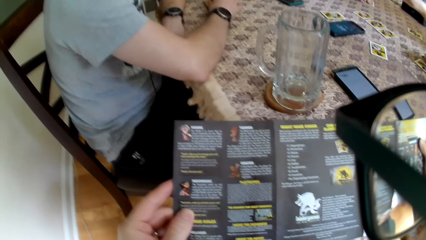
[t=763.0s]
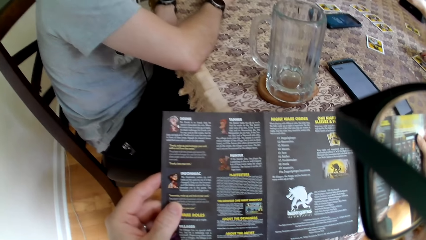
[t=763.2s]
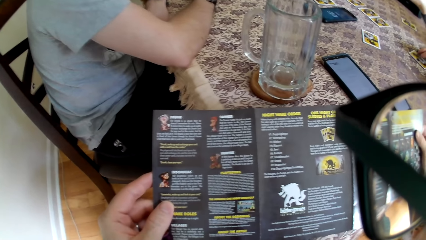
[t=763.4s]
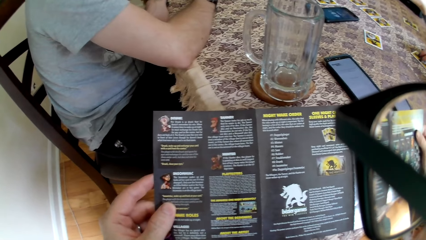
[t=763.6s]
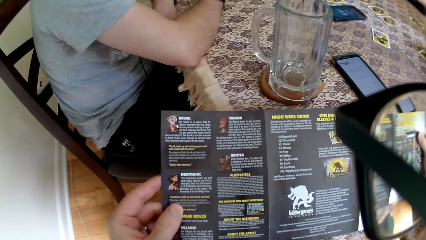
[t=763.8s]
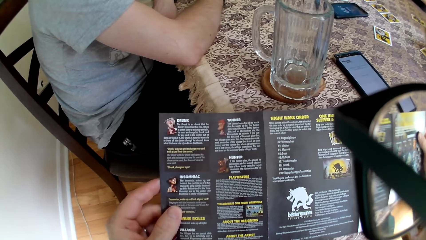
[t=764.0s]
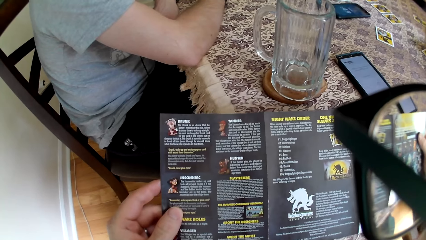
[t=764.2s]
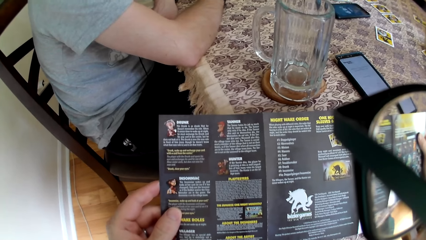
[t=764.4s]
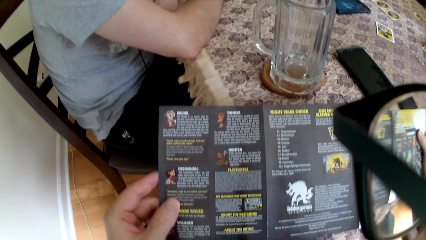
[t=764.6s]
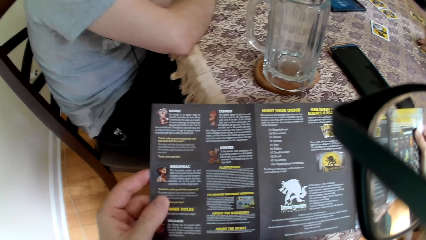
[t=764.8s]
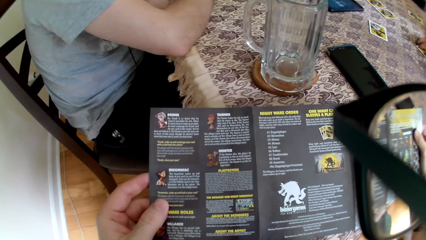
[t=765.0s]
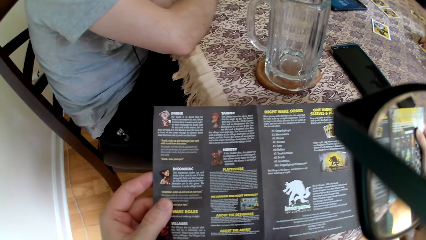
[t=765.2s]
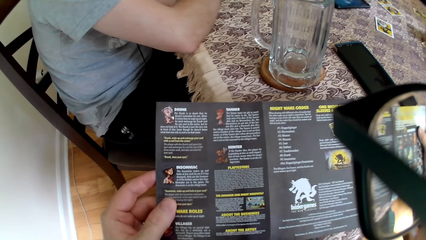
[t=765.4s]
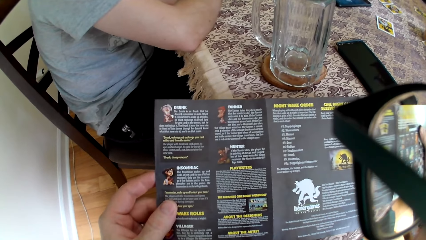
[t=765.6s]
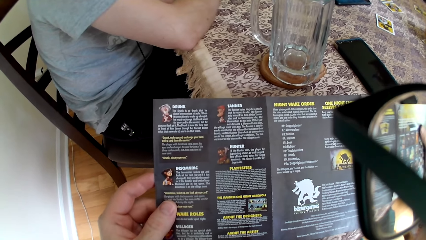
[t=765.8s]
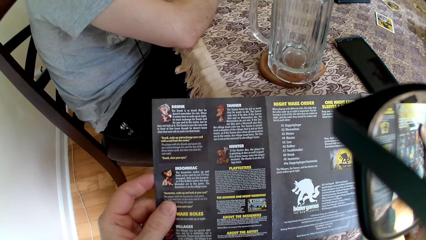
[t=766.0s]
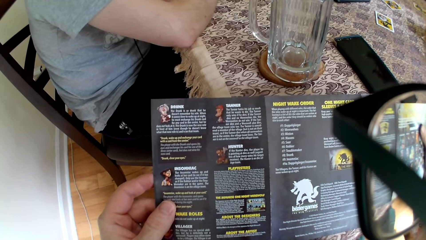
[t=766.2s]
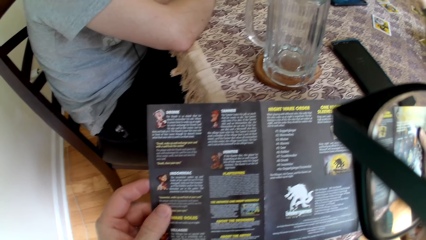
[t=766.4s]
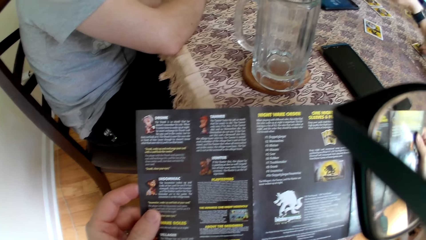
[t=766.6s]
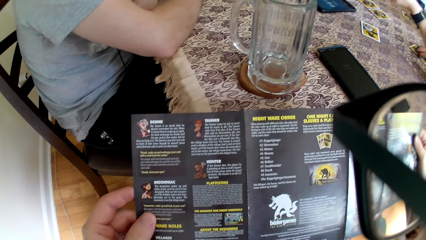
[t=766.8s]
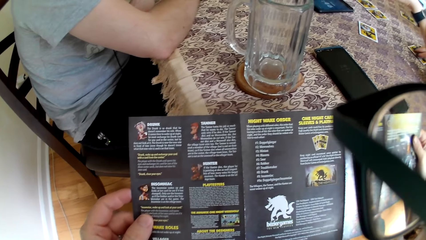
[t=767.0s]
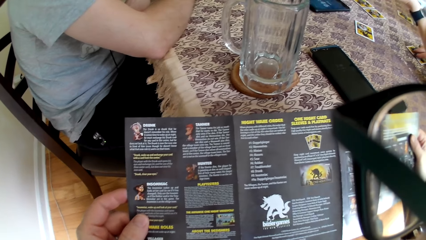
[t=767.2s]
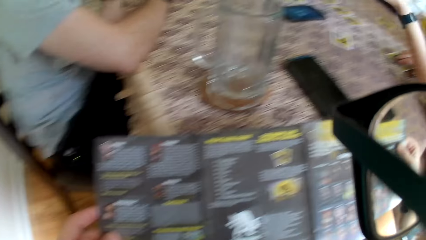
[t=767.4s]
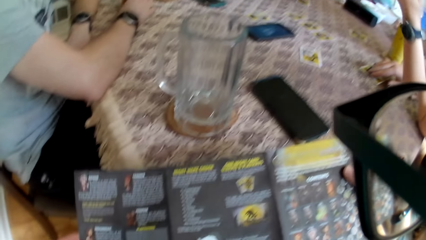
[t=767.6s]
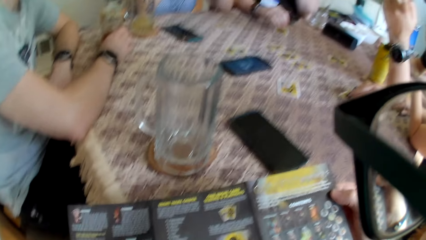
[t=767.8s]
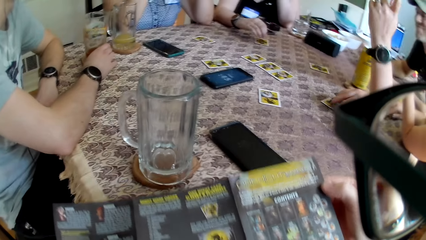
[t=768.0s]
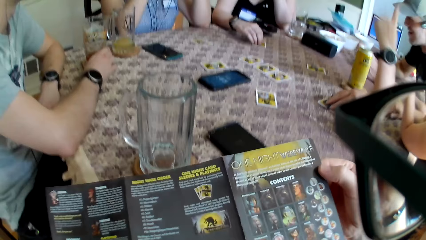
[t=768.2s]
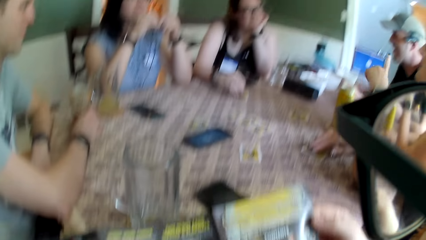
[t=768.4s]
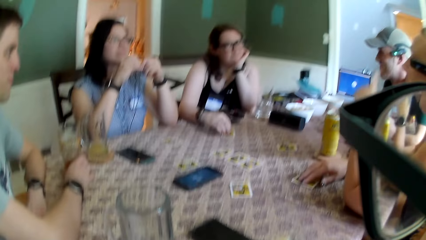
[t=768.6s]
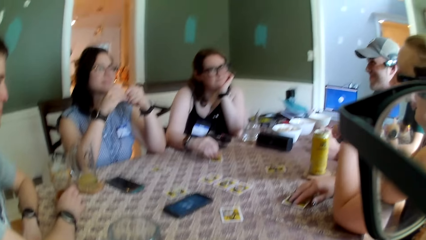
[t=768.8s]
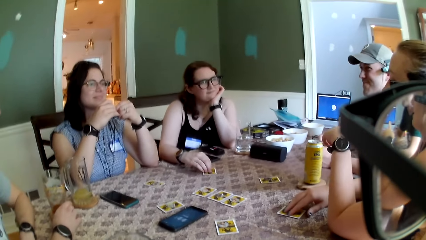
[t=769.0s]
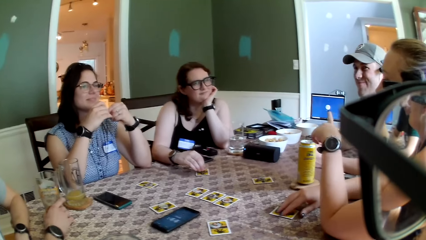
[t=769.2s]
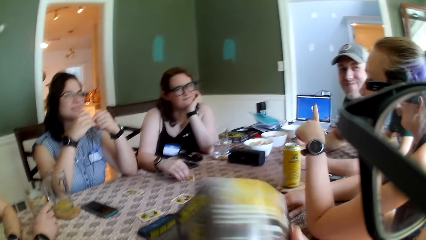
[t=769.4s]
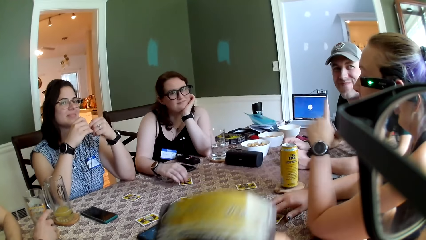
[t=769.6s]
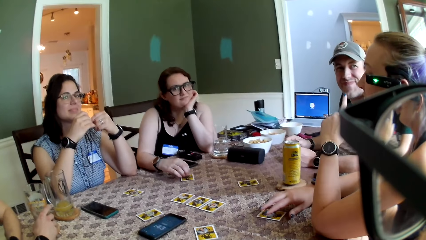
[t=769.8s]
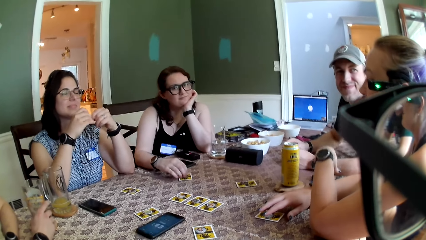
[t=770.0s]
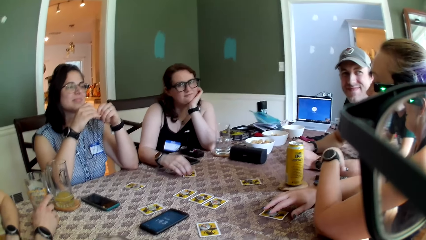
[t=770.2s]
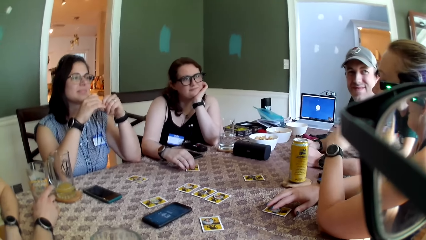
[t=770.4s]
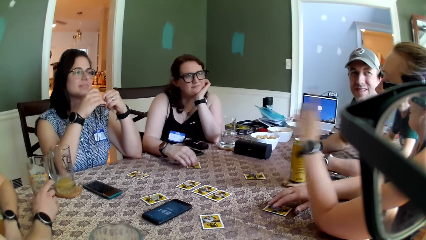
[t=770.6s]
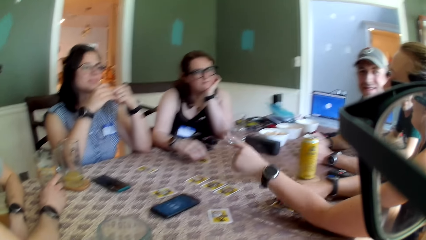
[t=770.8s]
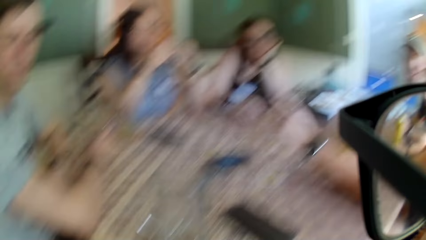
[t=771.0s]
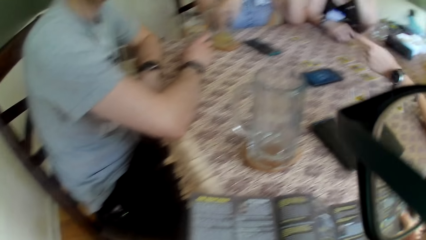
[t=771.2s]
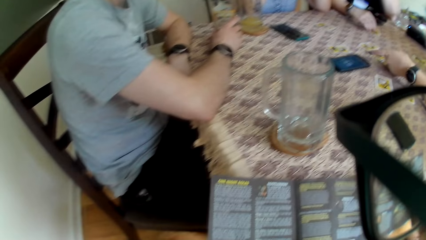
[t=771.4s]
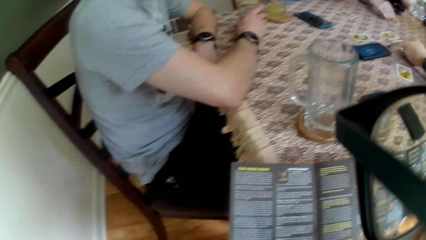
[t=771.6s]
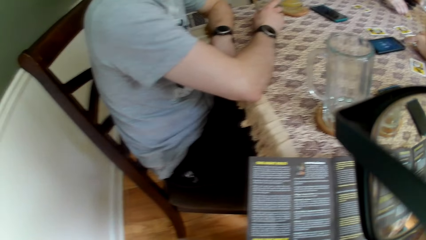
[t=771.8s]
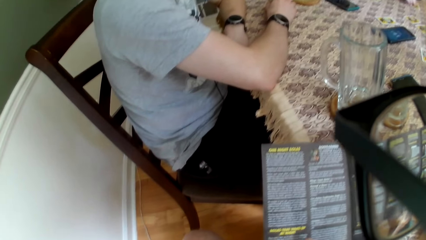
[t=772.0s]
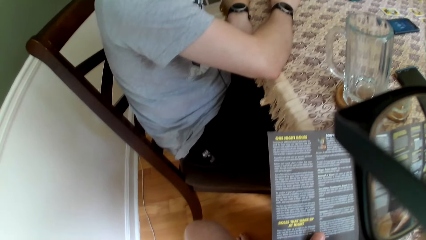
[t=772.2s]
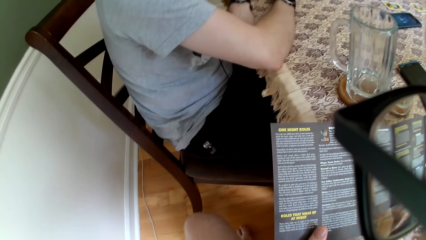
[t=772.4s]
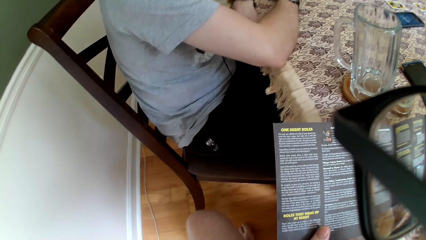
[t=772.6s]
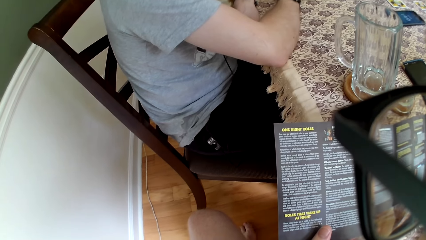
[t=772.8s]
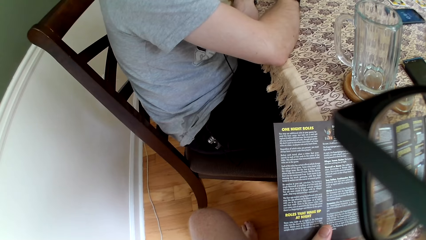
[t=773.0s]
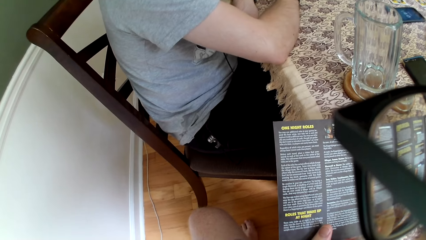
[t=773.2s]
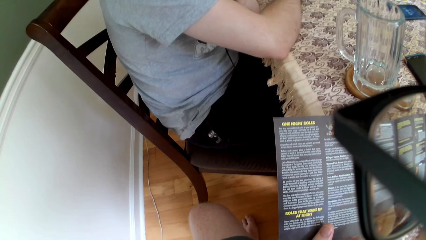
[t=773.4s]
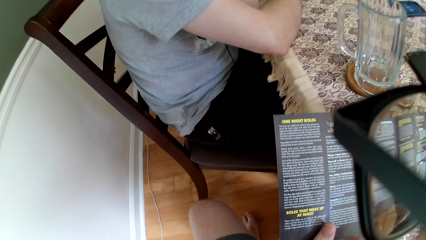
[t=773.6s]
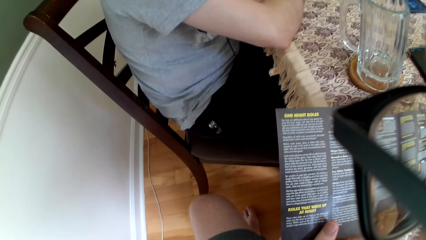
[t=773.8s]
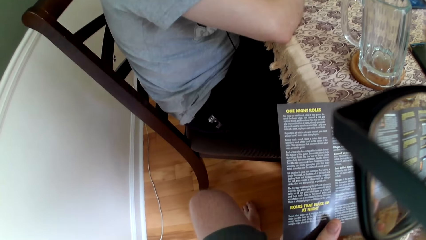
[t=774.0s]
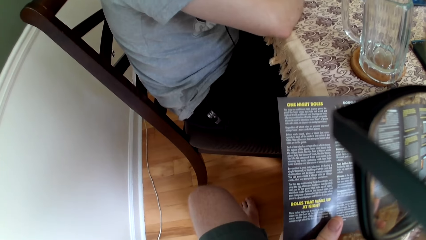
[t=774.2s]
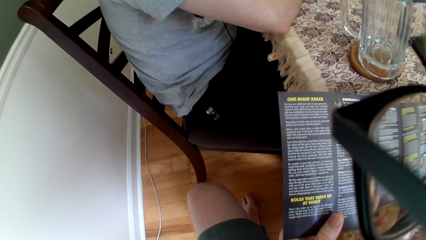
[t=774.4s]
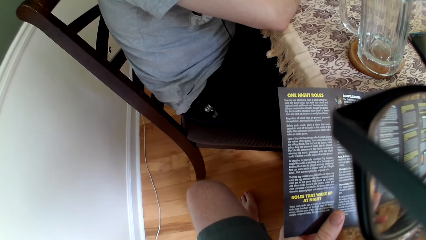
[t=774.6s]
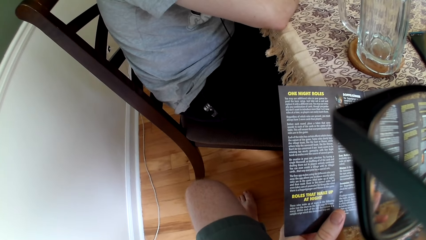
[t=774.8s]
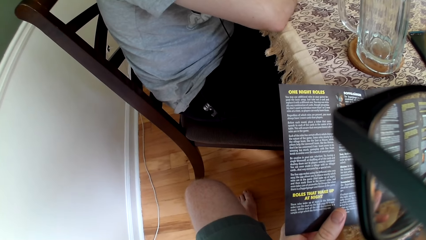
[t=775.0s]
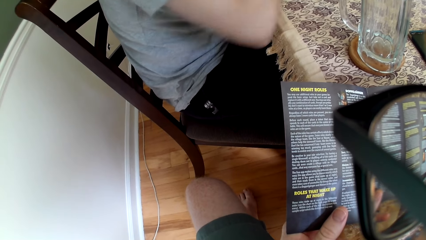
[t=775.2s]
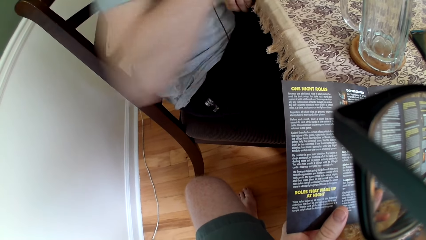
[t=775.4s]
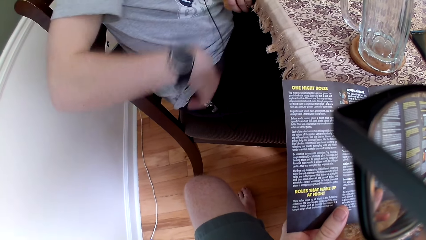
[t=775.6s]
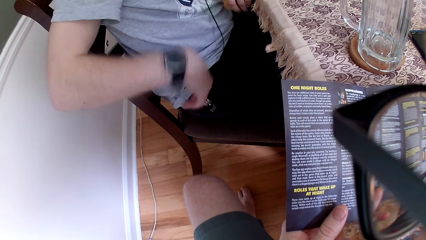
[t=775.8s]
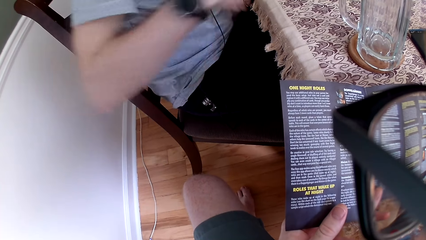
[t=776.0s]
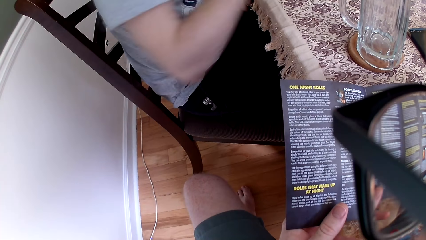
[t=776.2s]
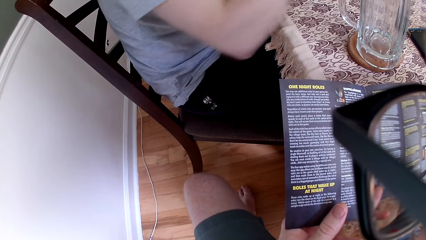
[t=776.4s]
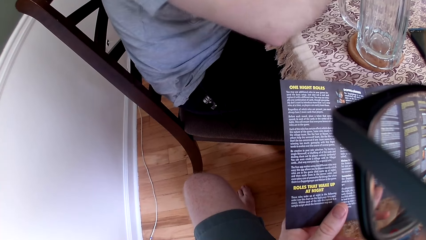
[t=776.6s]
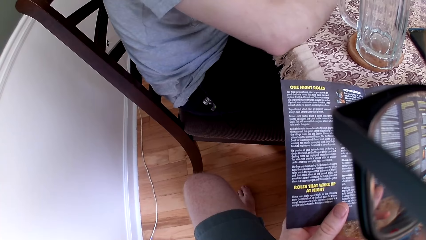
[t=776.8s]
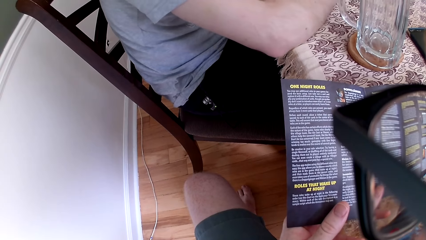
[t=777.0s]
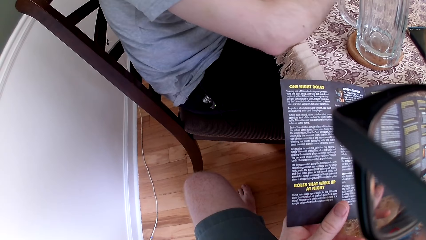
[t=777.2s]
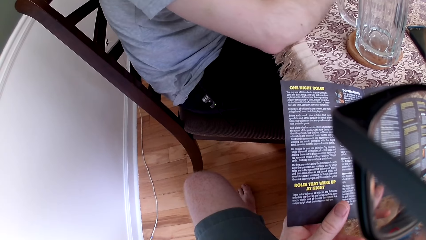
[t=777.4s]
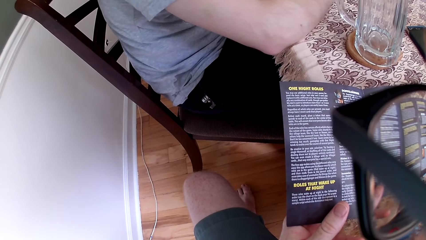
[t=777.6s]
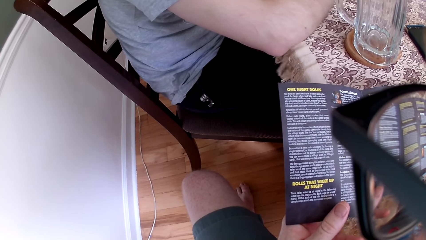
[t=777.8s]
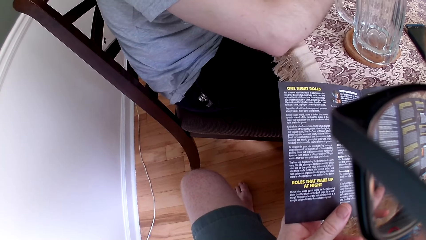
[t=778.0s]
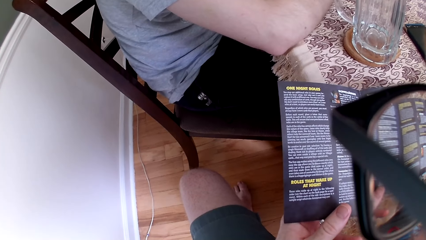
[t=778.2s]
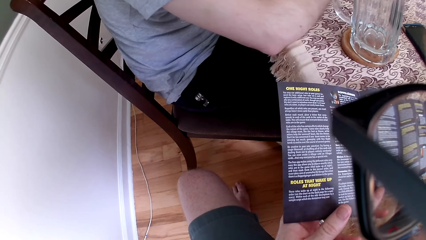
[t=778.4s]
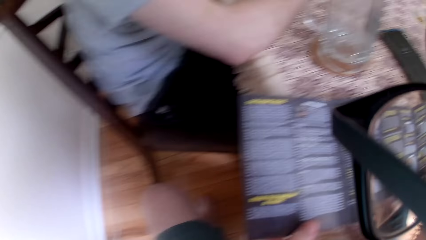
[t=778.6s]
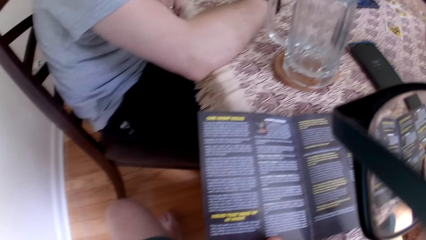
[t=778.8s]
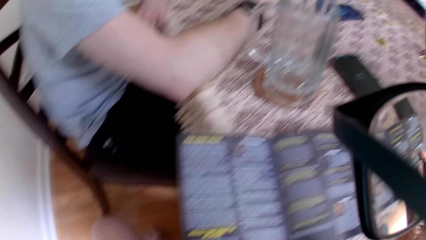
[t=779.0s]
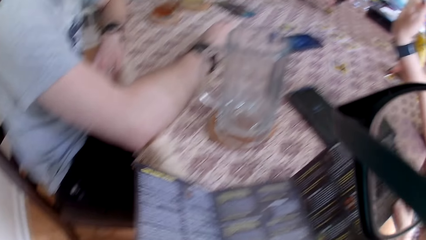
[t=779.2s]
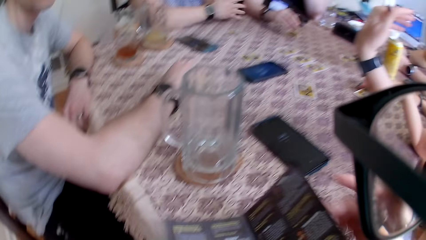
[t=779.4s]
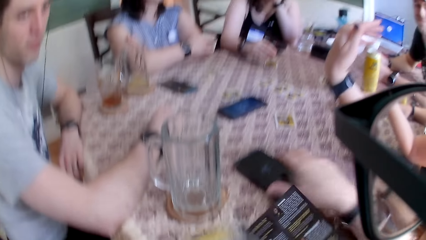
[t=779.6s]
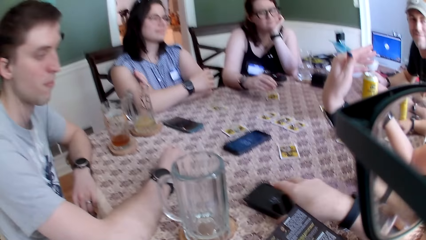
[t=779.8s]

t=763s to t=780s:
A woman plays with the card on the table with her right hand. The camera wearer raises the manual with both hands. He converses with the other people. He lowers the manual on the table. A man converses with the camera wearer and other people. The man touches his waist with his right hand and puts his right hand on the table.
